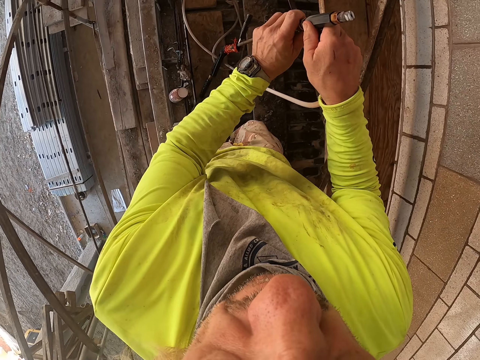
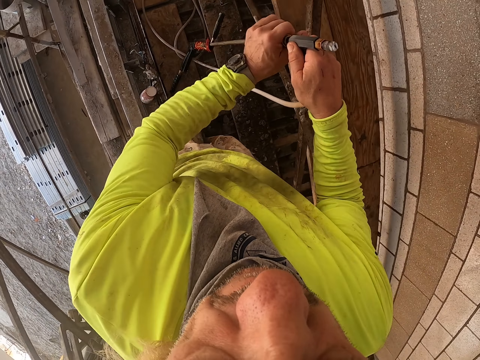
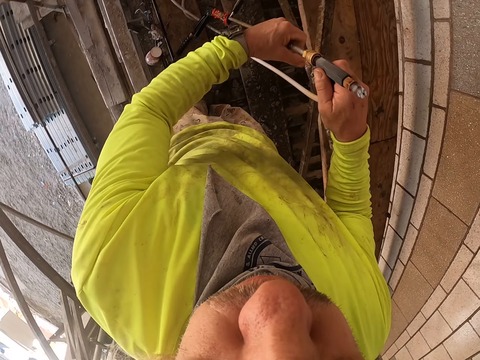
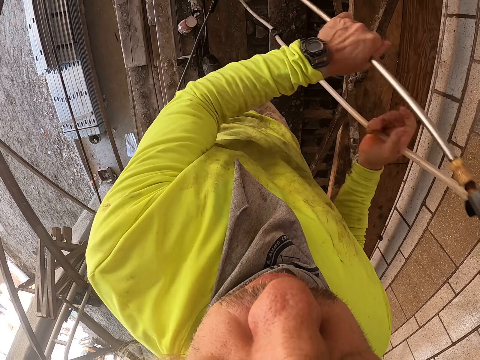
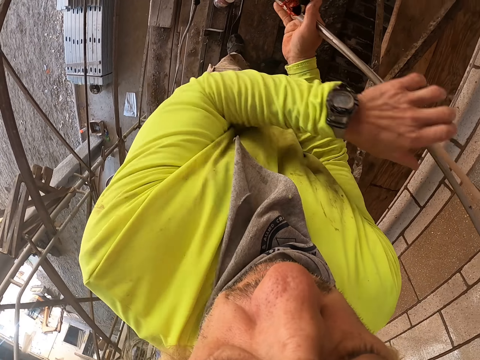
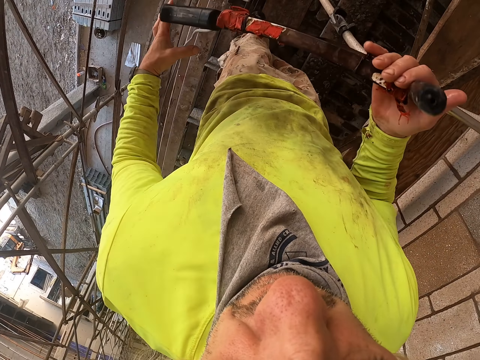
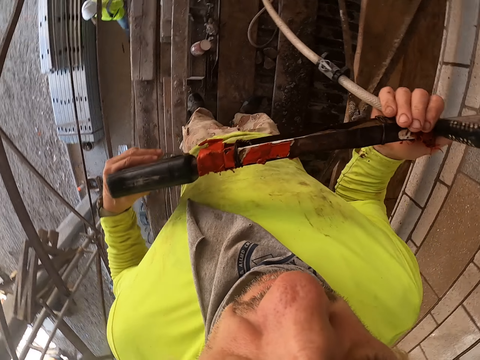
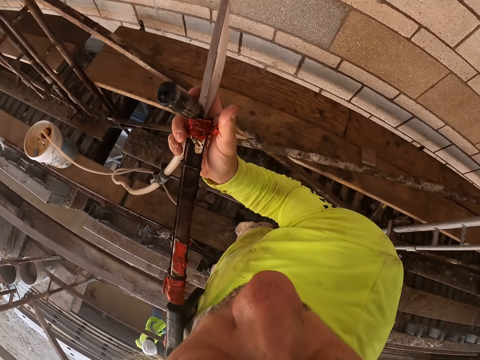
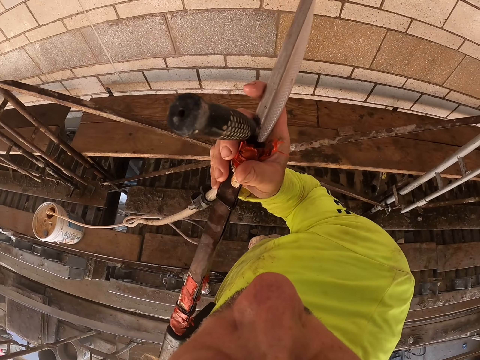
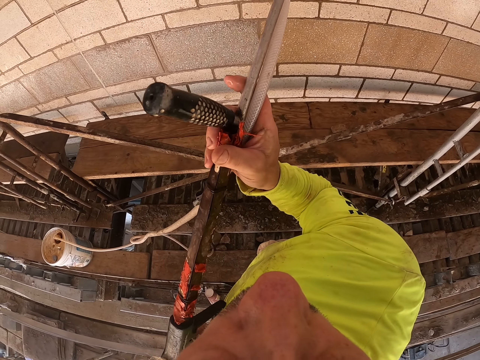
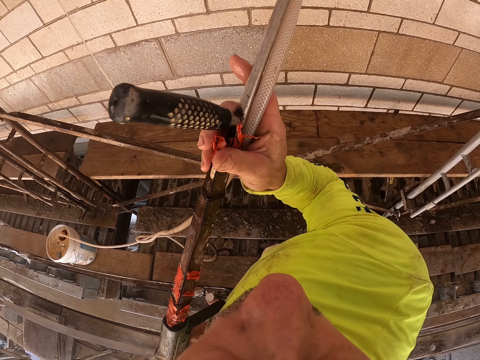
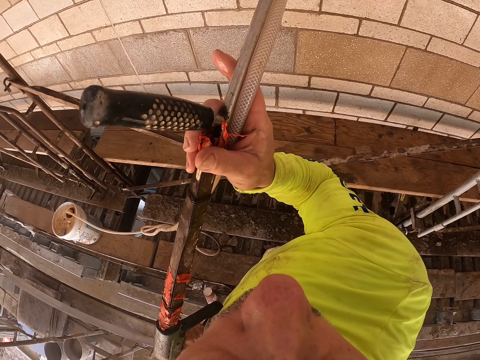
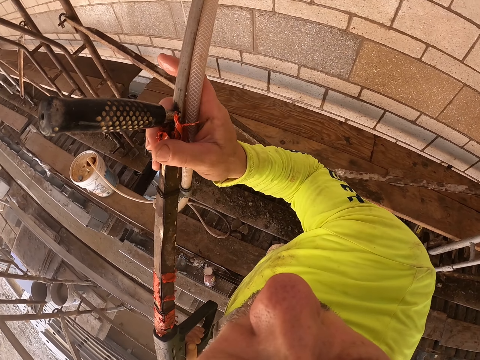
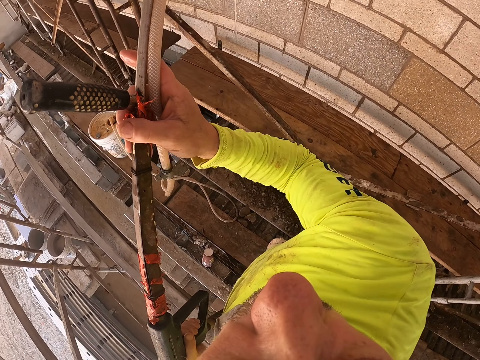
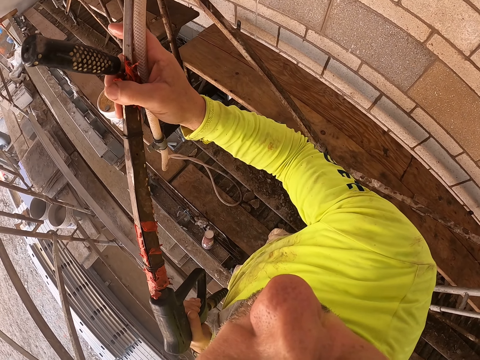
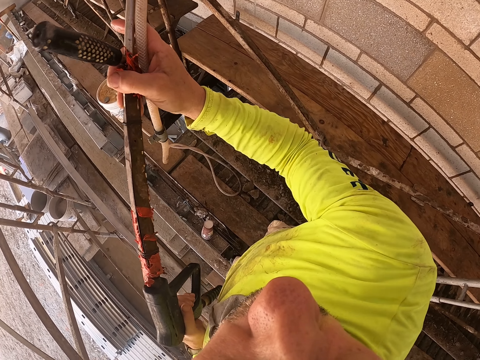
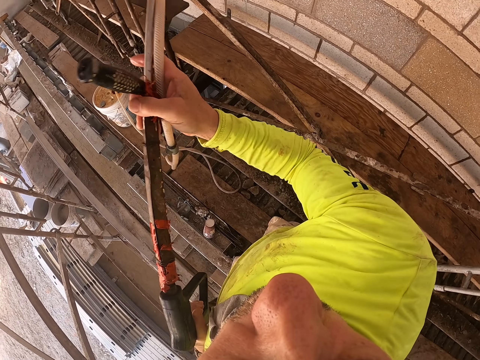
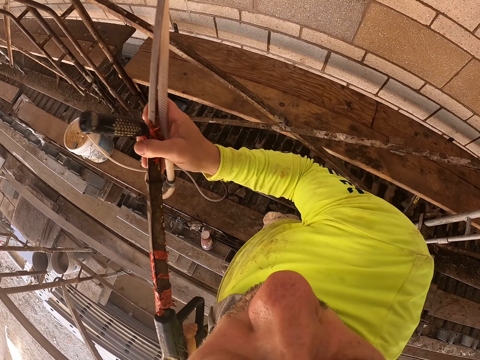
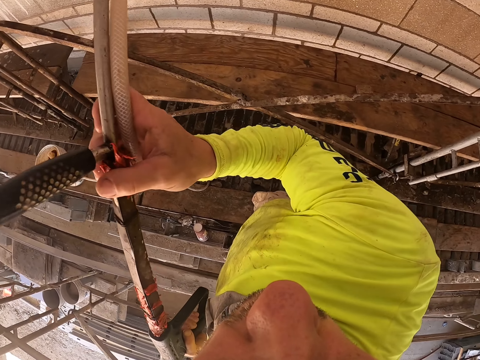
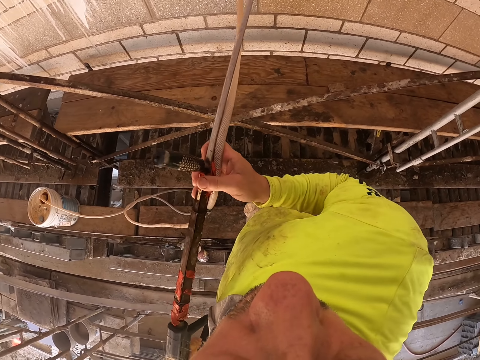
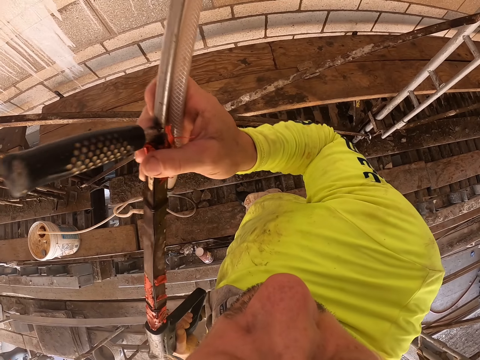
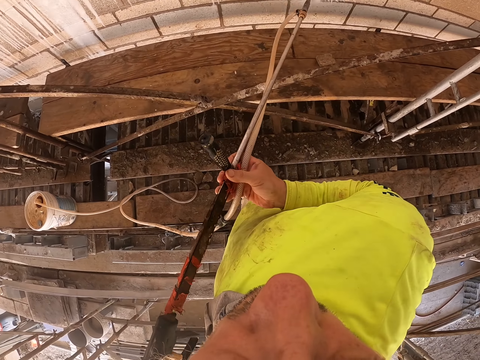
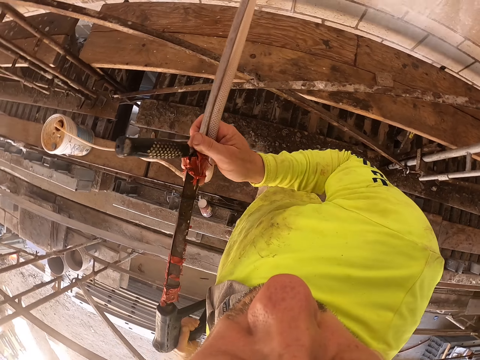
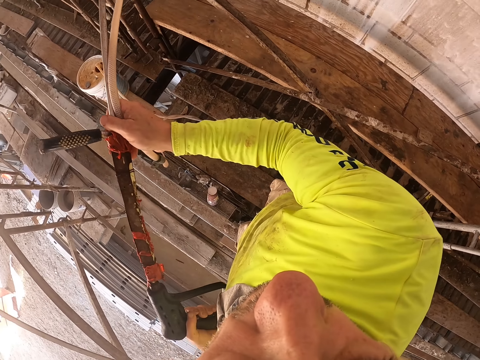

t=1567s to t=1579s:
The camera wearer lifts the stirrup pump spray from the scaffold. They spray water across the wall. They spray water up and down the wall.

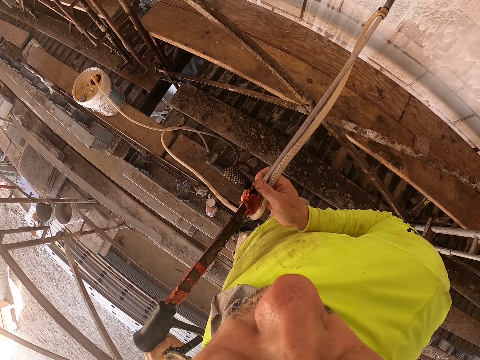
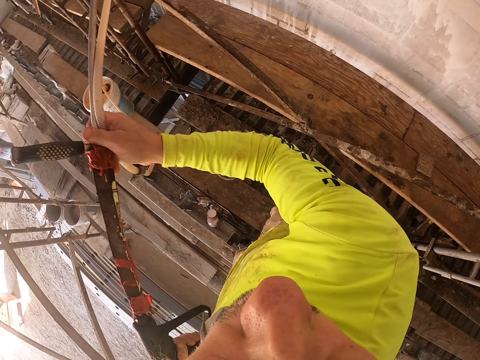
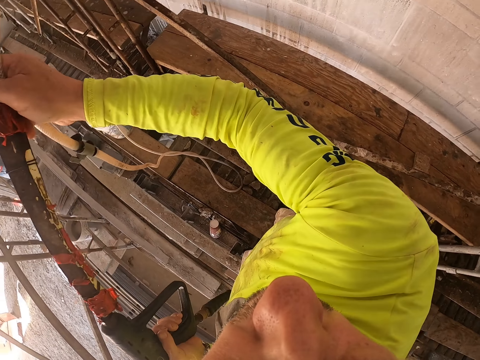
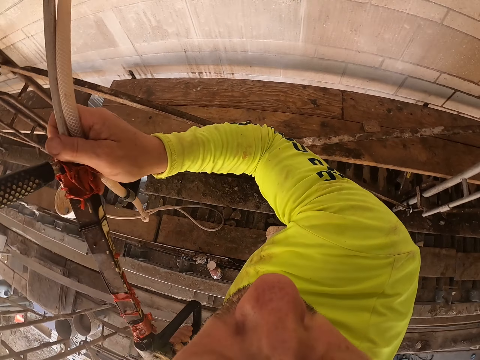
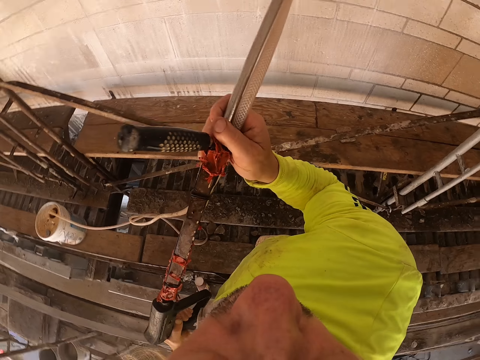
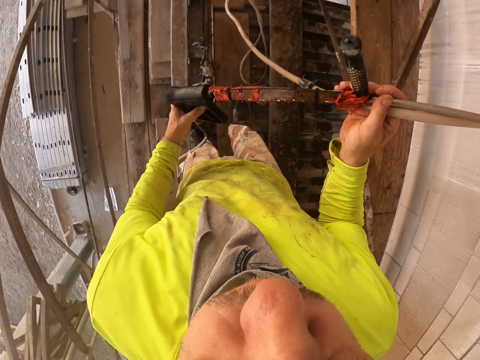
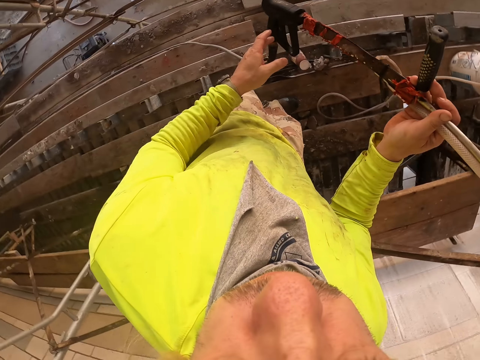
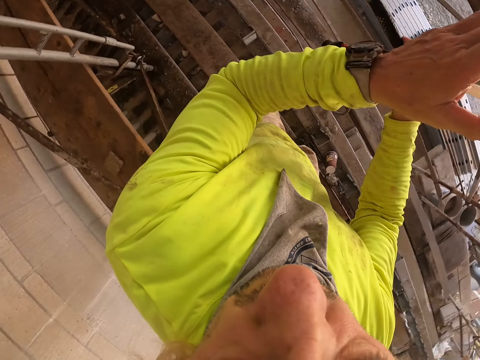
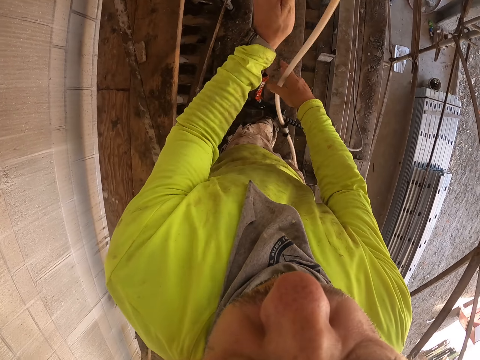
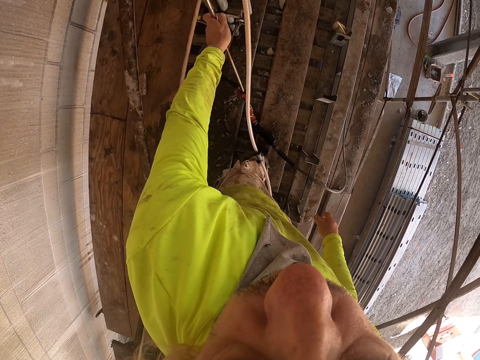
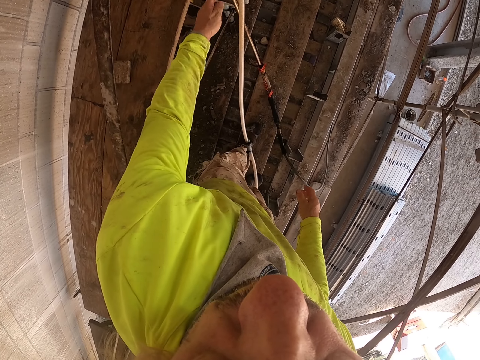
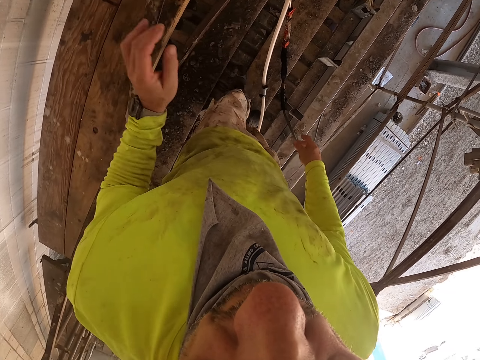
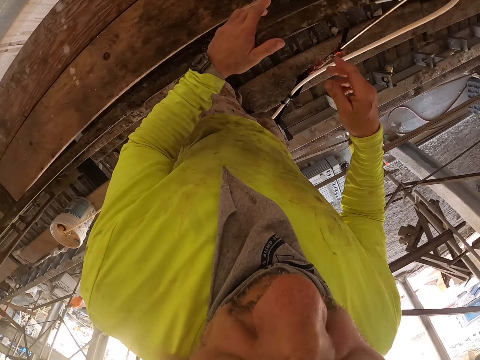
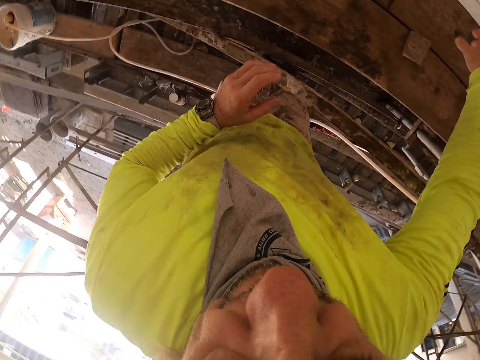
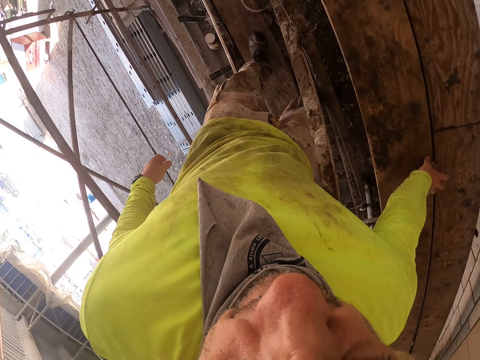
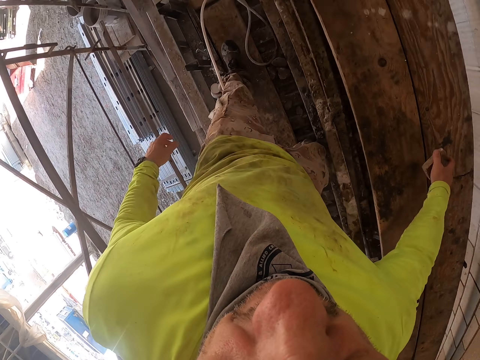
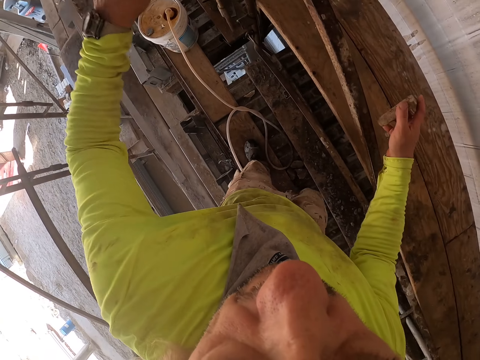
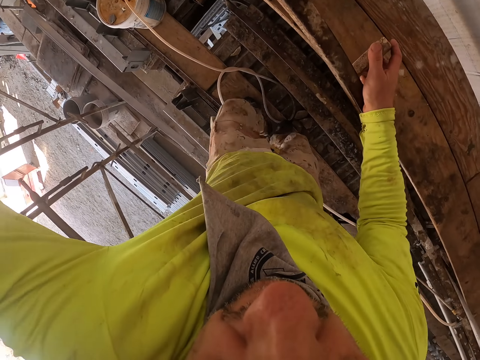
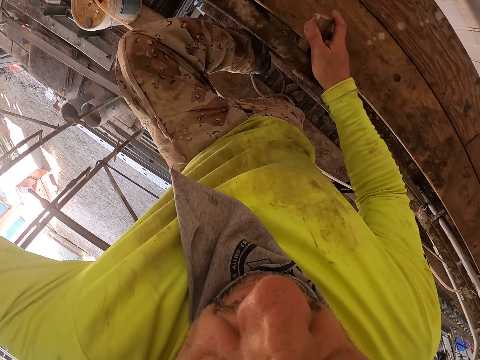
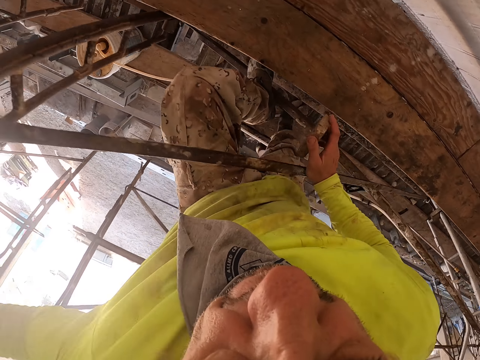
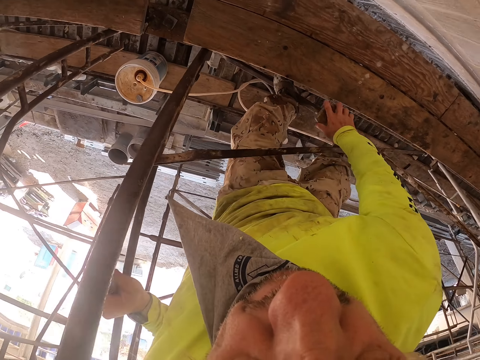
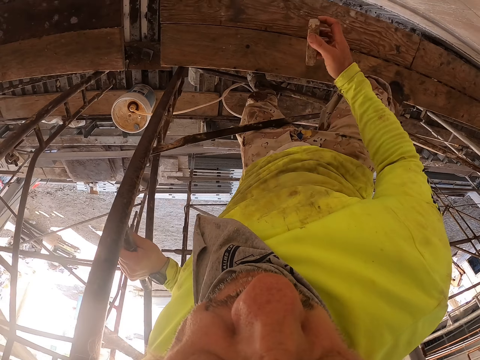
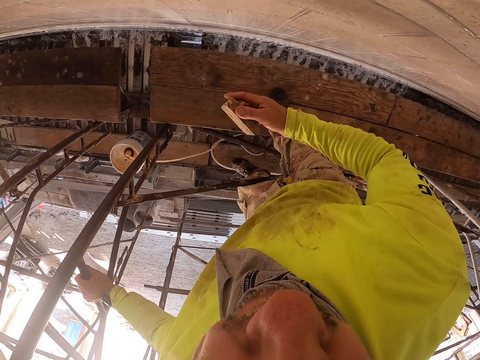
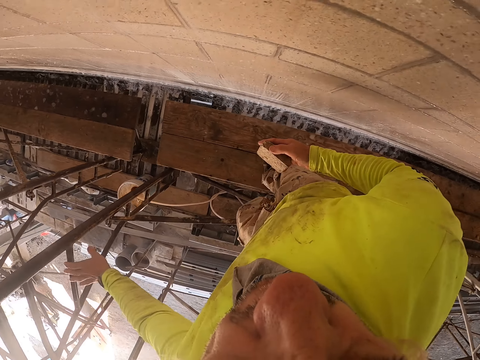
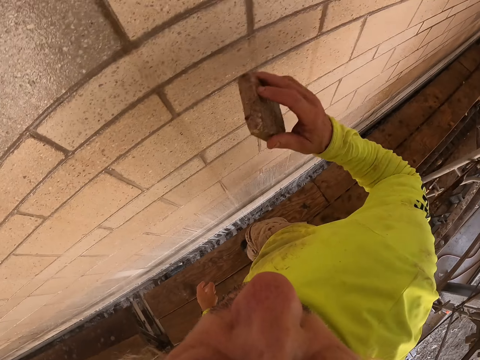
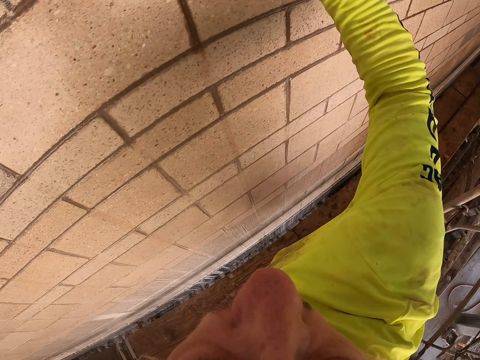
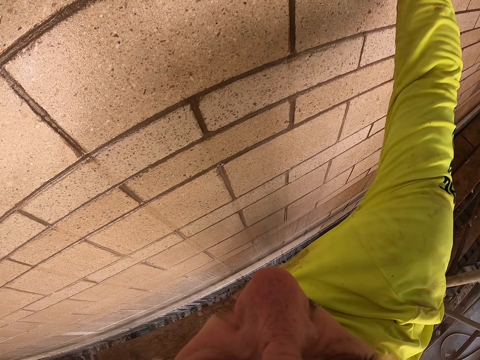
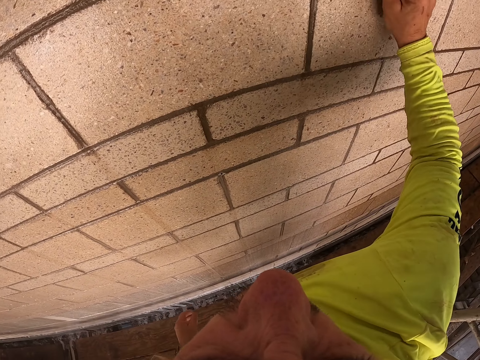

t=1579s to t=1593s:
The camera wearer sprays water across the wall. They turn with the stirrup pump spray. They lean the stirrup pump spray on the scaffold. They pick up the wall scrubber from the scaffold. They climb over onto the scaffold. They scrub the wall with the scrubber with the right hand.
